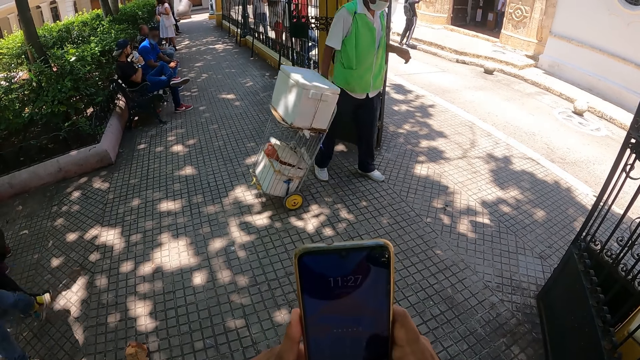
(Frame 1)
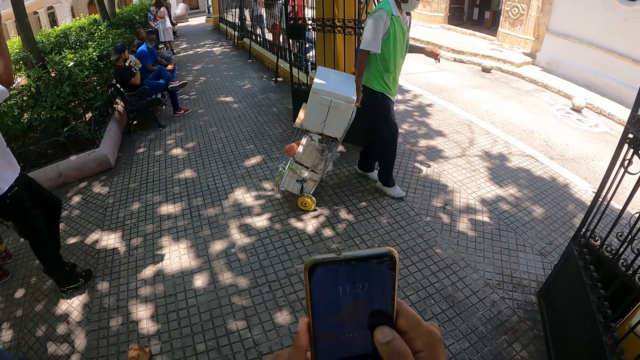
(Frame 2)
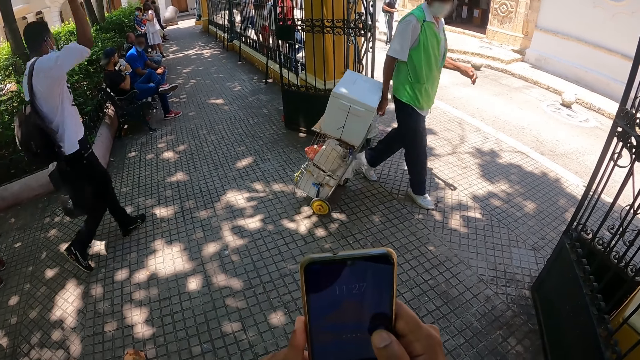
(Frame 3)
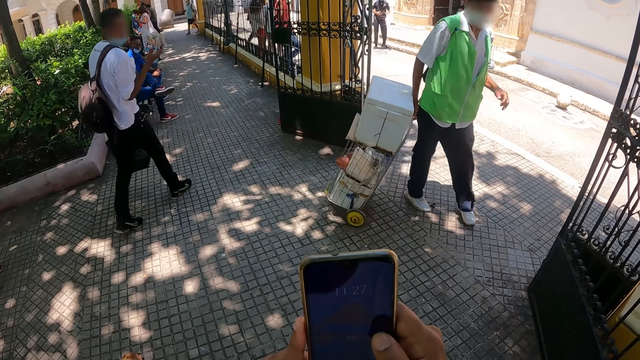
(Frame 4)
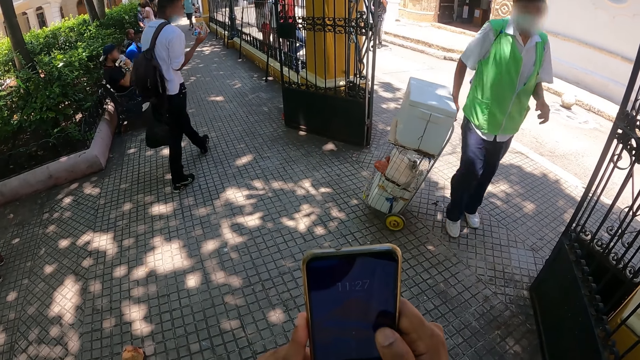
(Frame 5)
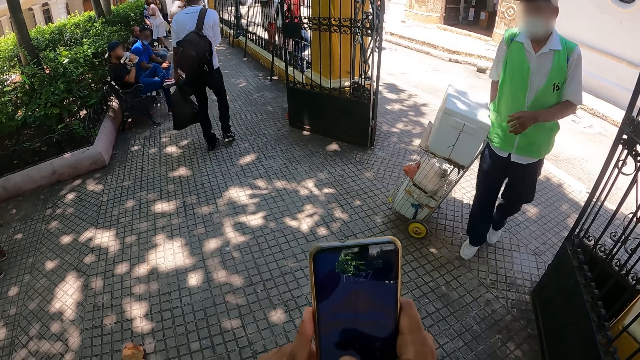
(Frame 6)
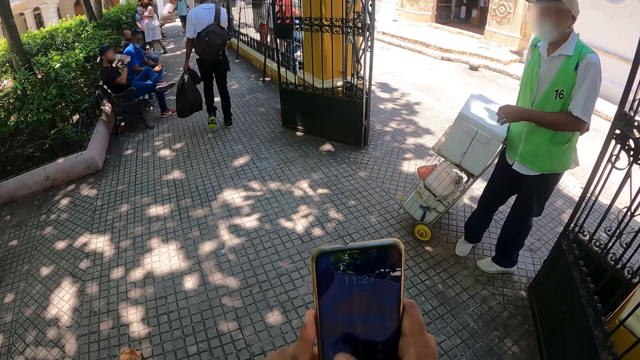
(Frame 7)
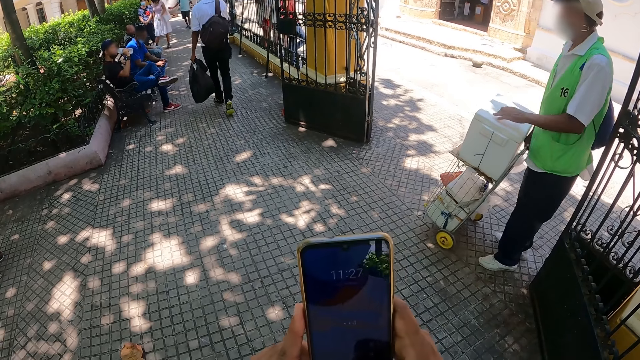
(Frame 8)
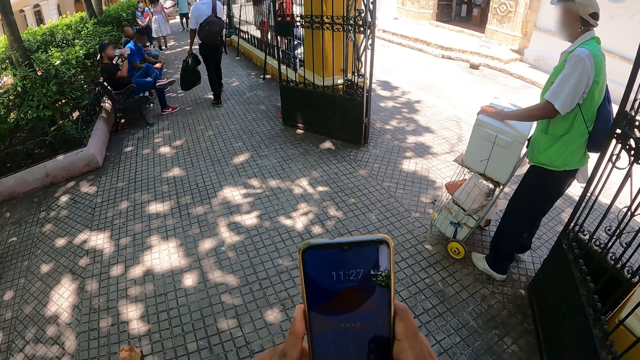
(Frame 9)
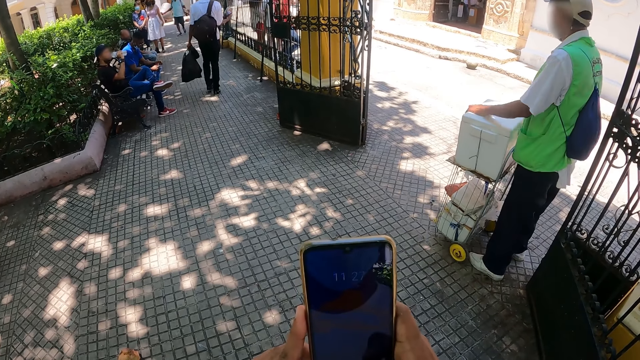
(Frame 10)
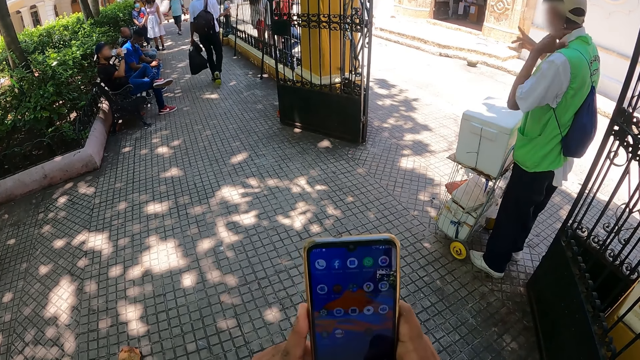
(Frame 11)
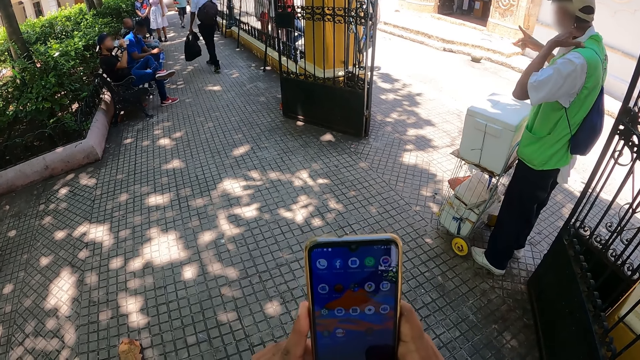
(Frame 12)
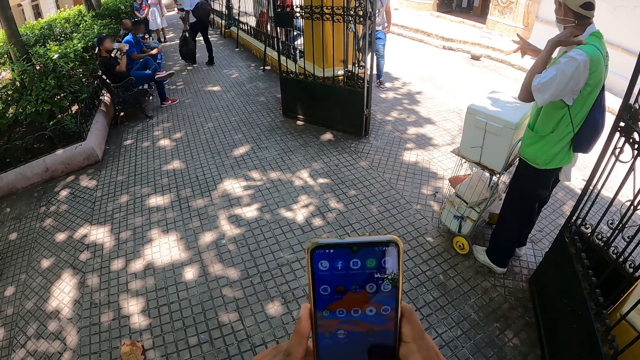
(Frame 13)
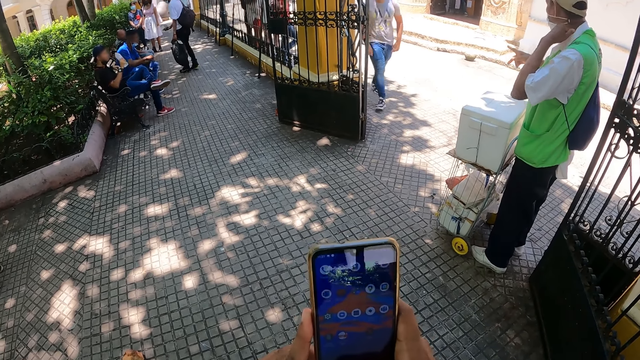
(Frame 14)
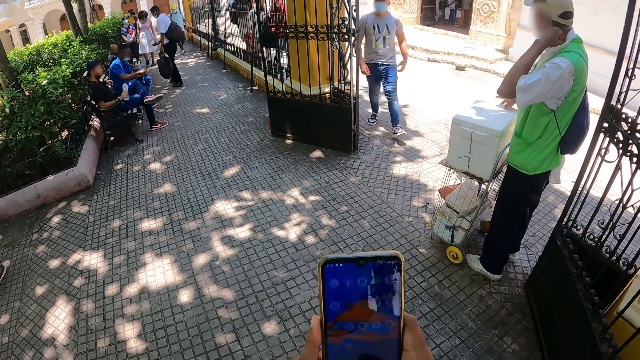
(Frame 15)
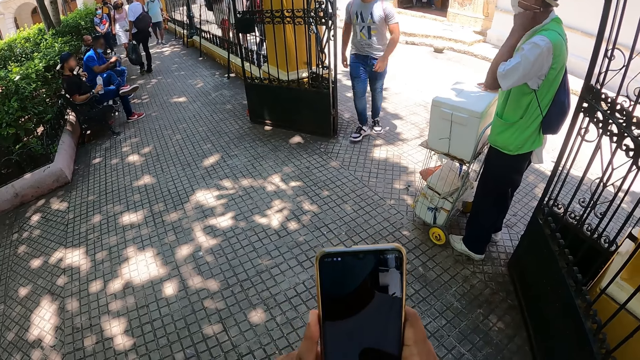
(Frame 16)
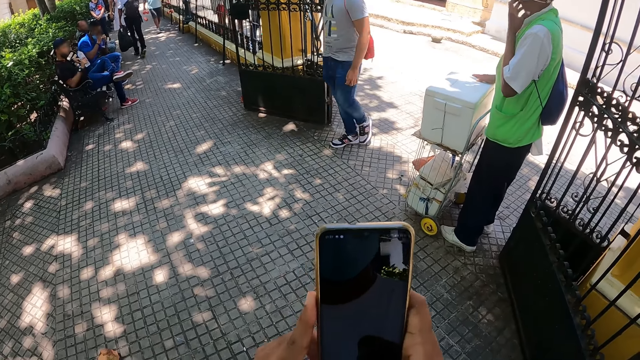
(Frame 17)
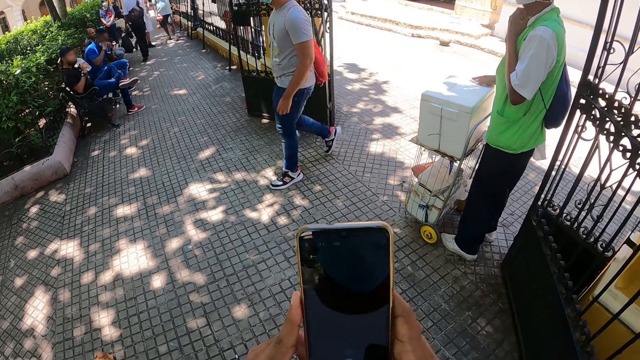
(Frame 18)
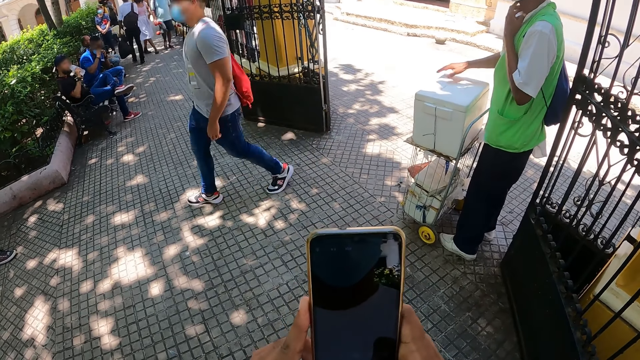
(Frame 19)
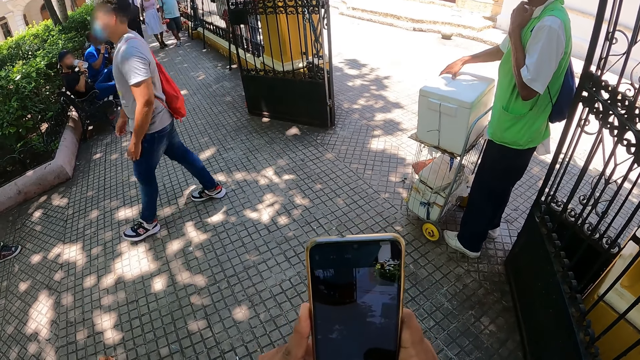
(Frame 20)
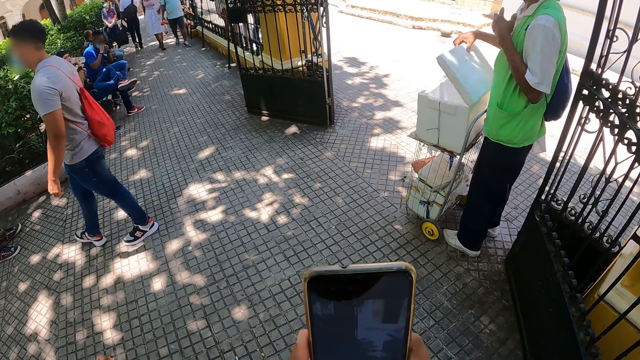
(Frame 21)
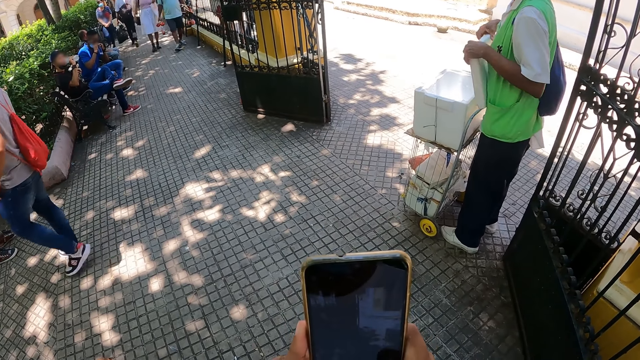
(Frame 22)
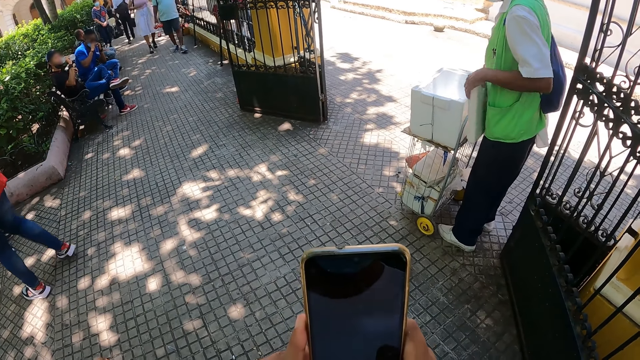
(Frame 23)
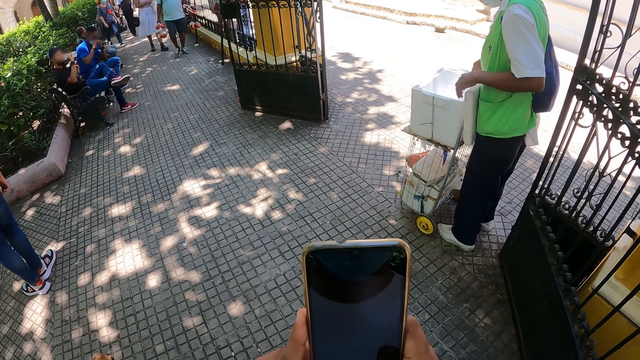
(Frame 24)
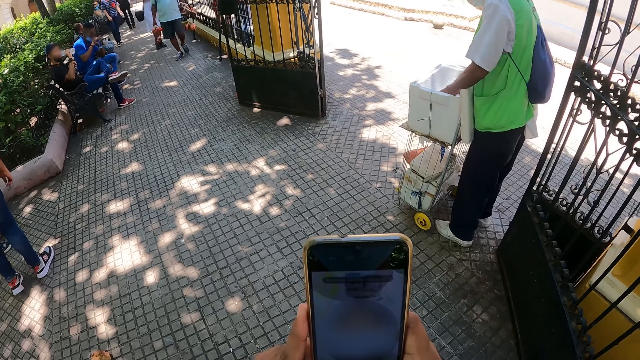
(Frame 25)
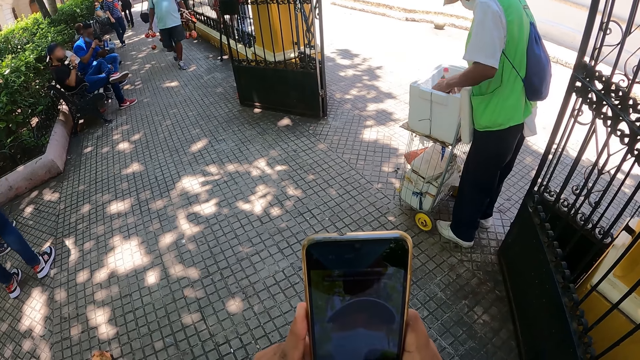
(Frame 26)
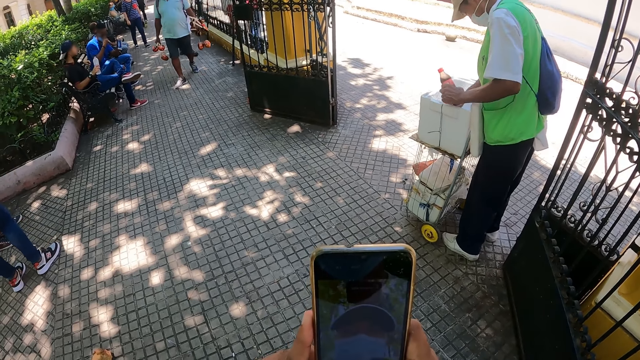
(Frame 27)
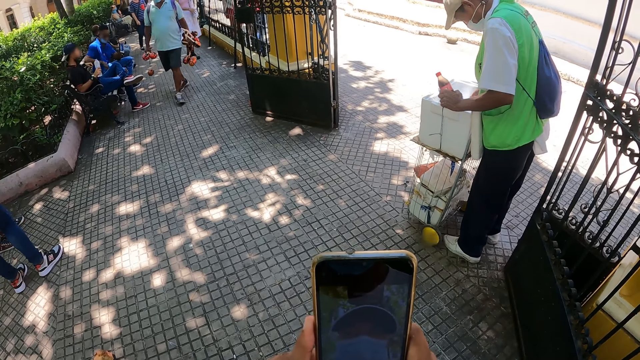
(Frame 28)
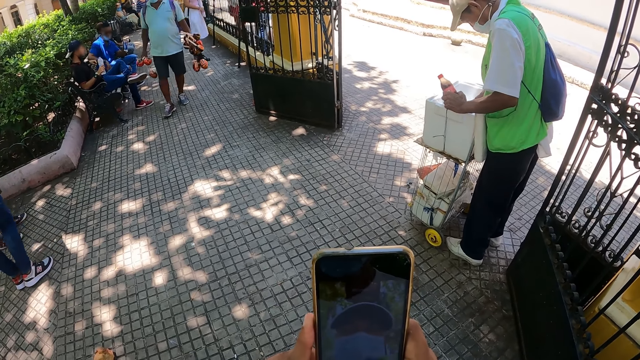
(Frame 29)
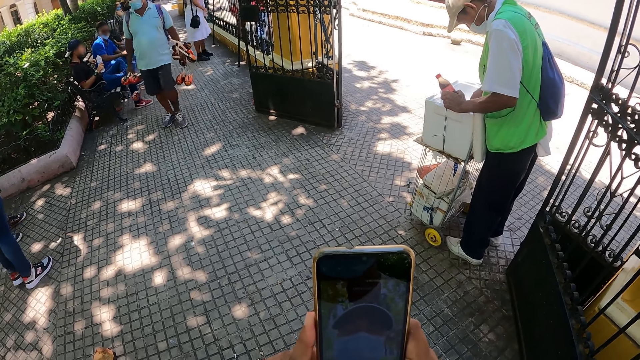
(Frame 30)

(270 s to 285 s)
A person moves the hand up. Another person stops at the gate. A third person walks to the gate. The second person moves the hand to the neck, scratches the neck, opens the container, holds the lid of the container and takes the bottle of soda. The first person walks to the building.

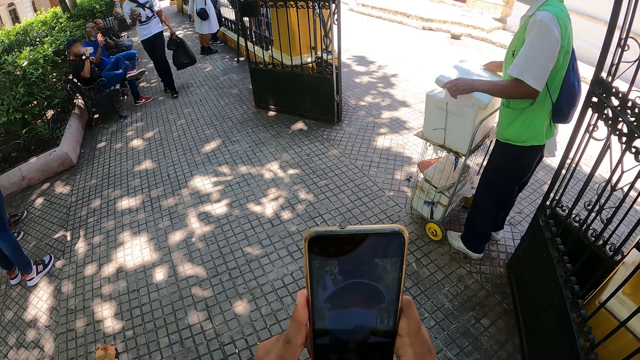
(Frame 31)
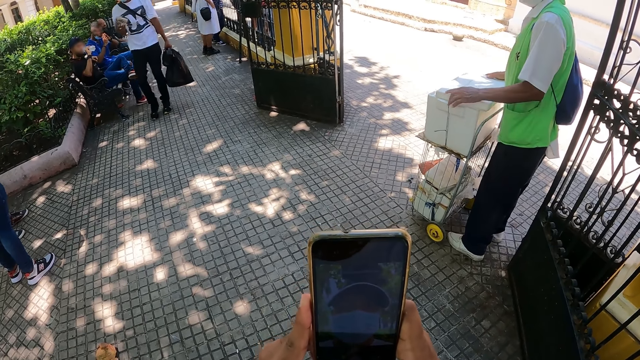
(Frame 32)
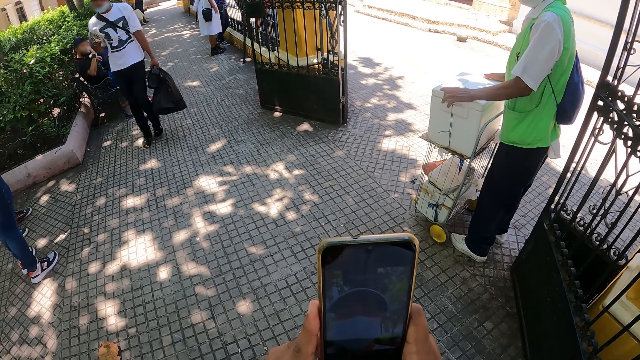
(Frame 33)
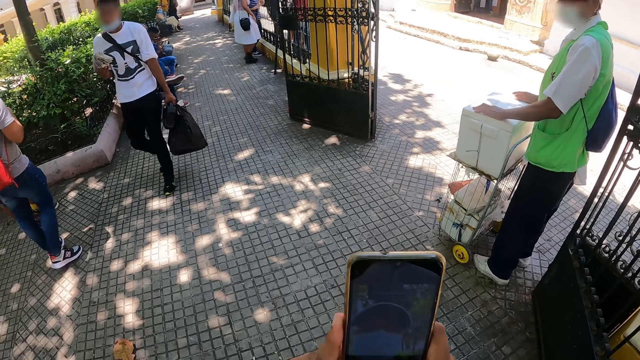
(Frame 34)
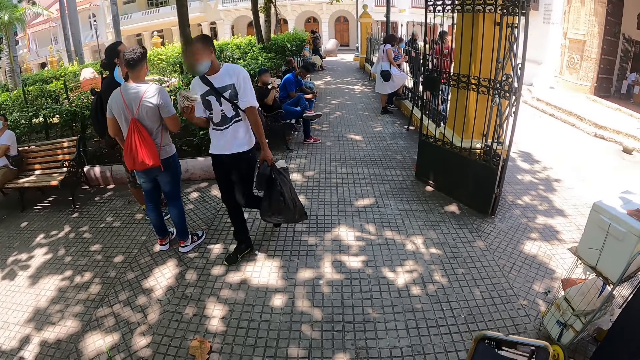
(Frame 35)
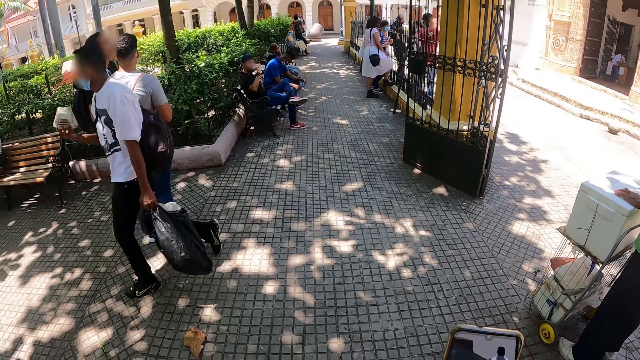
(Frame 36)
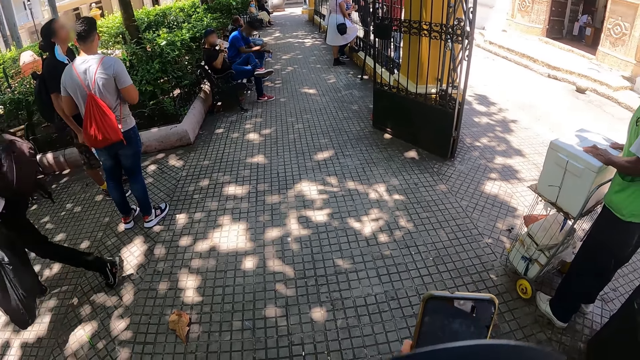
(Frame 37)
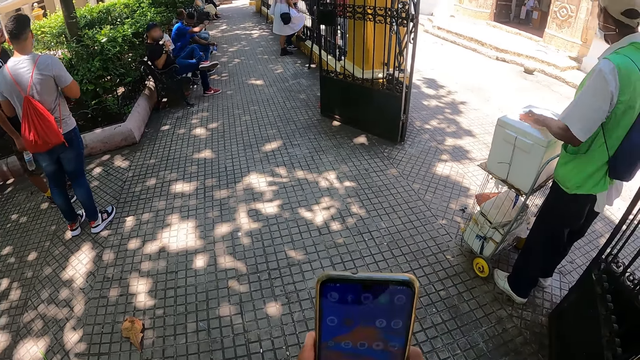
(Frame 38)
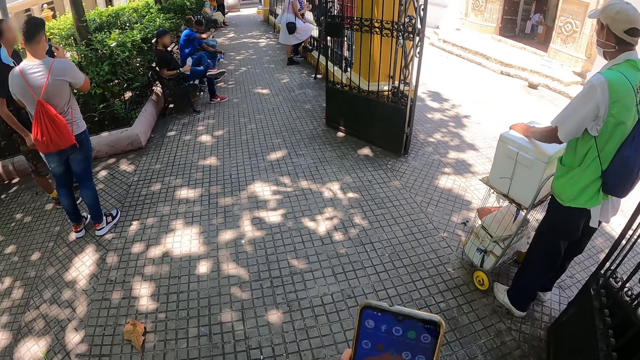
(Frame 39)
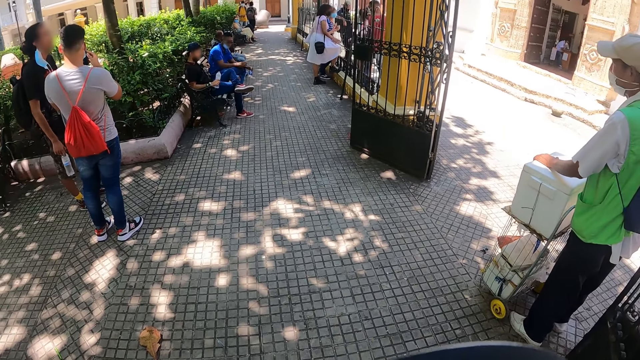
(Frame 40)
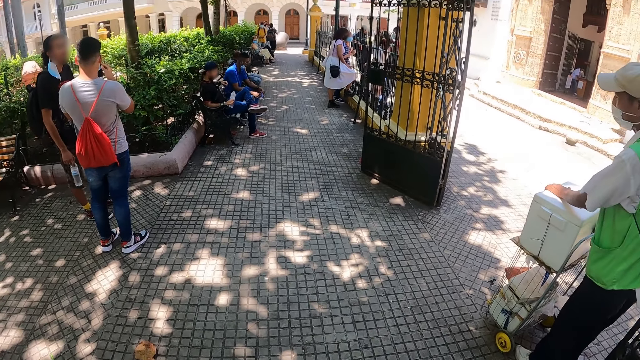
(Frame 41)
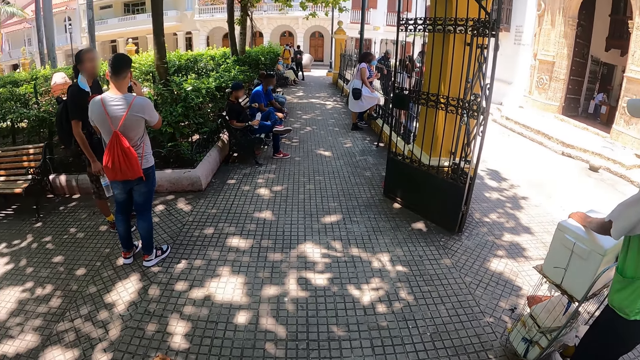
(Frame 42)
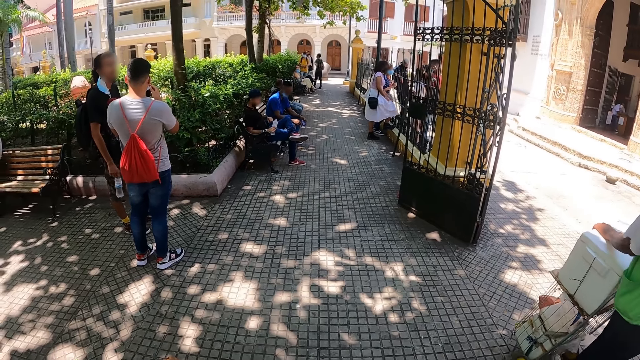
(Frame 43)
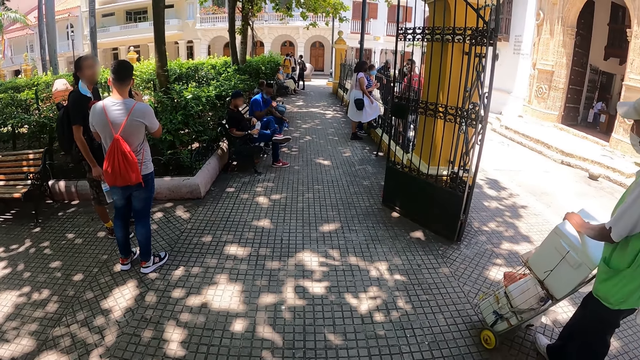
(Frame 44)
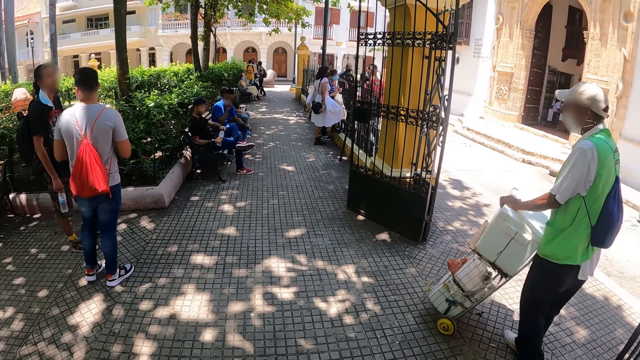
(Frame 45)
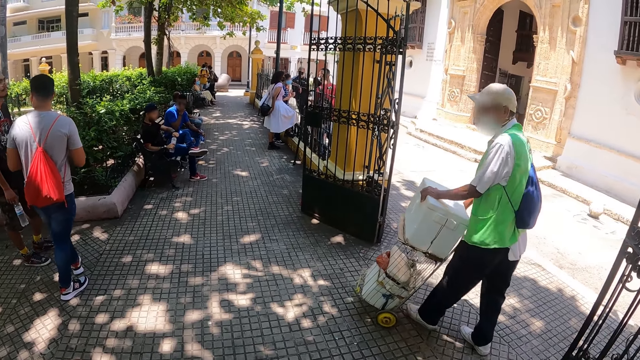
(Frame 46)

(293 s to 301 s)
The camera wearer stares around the park. They operate the phone. They stare around the park.
